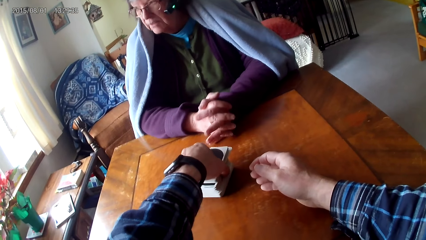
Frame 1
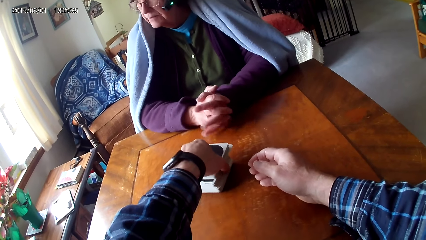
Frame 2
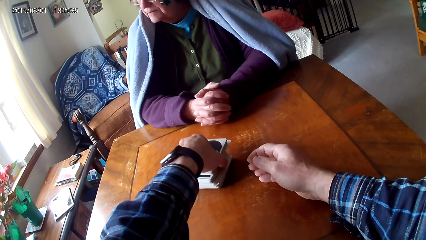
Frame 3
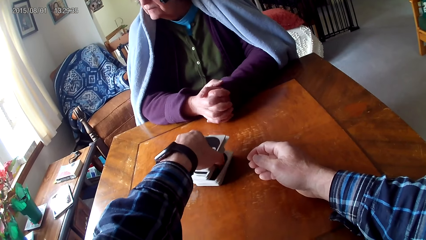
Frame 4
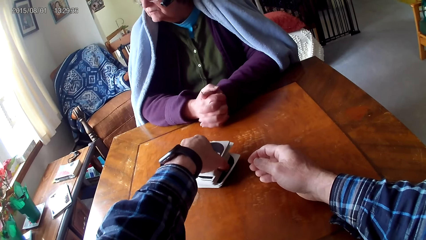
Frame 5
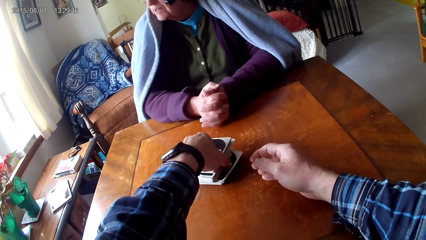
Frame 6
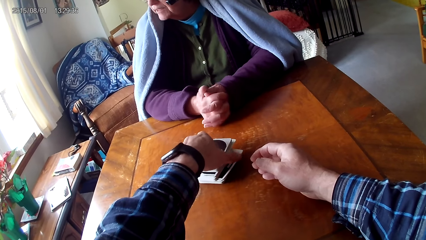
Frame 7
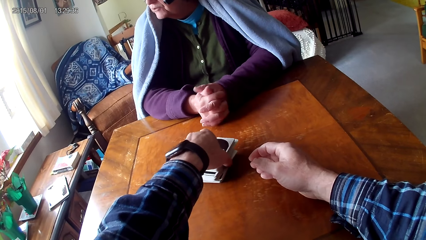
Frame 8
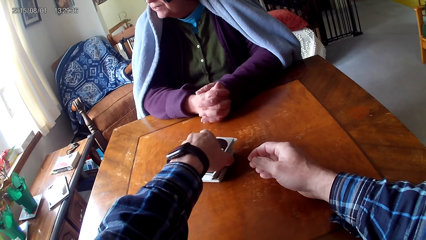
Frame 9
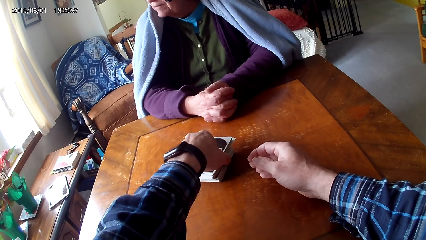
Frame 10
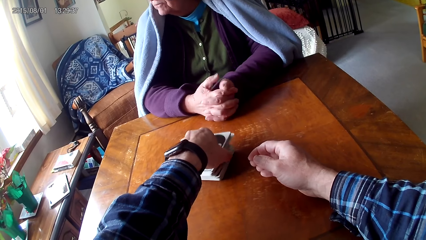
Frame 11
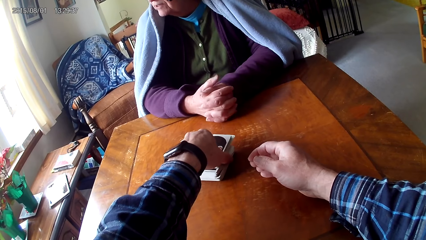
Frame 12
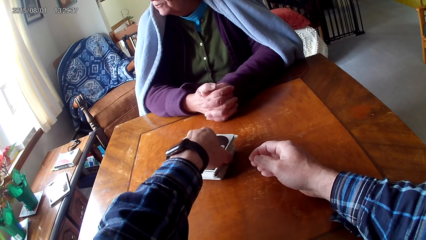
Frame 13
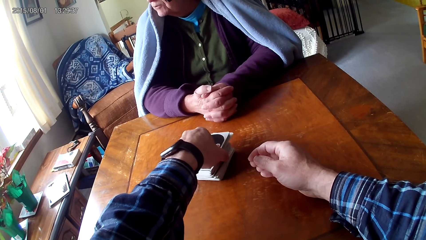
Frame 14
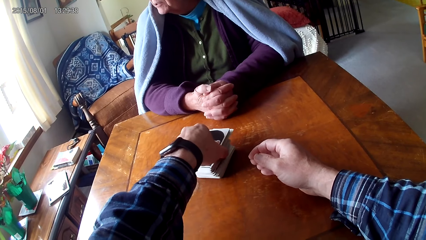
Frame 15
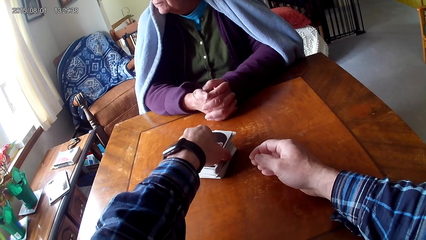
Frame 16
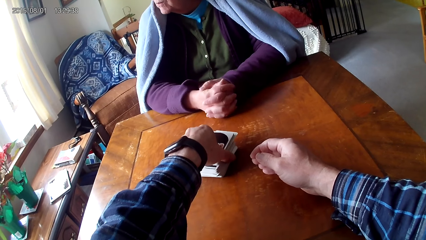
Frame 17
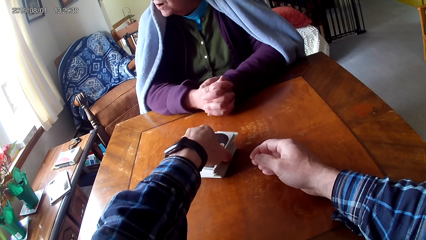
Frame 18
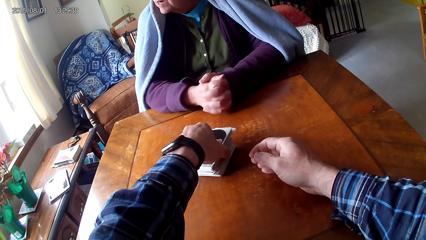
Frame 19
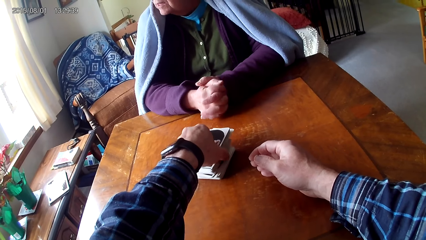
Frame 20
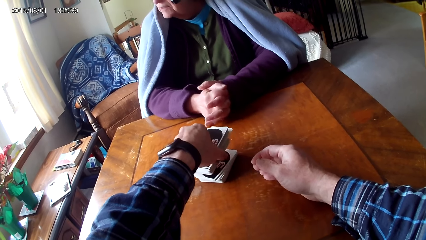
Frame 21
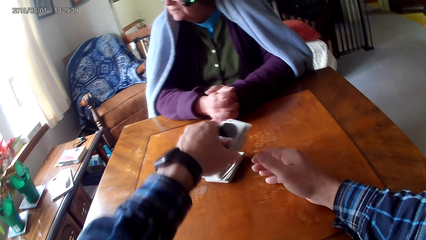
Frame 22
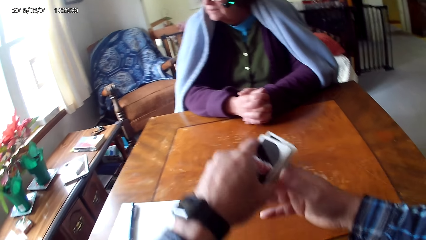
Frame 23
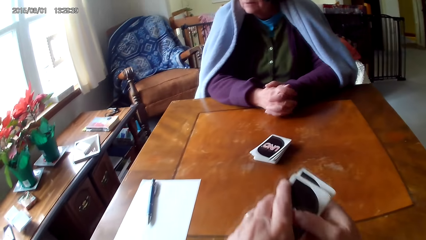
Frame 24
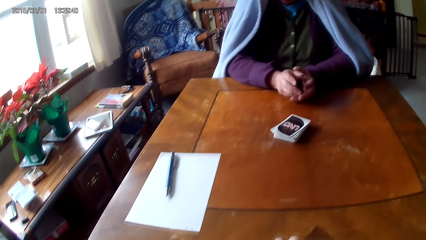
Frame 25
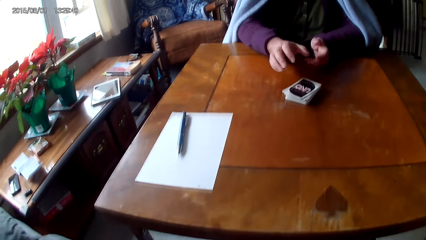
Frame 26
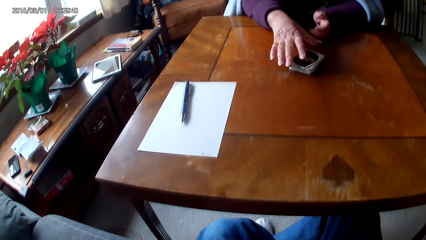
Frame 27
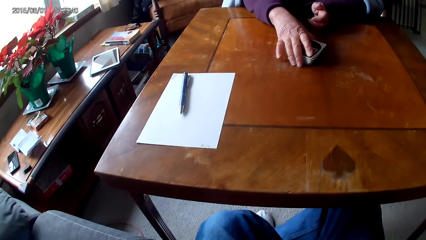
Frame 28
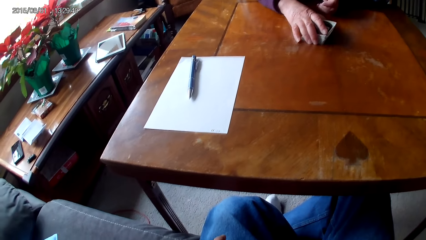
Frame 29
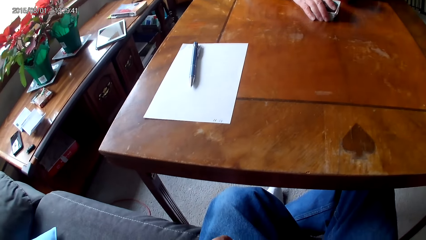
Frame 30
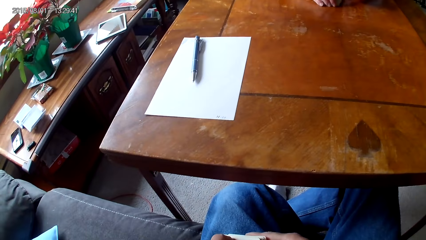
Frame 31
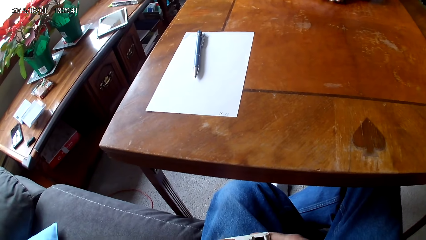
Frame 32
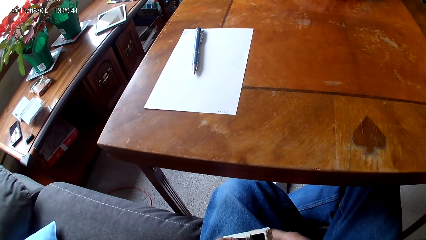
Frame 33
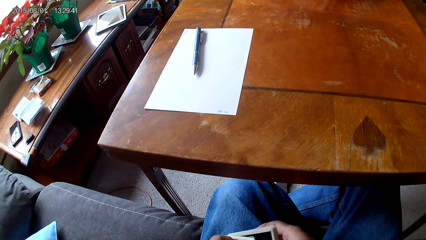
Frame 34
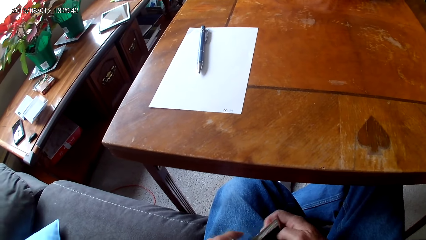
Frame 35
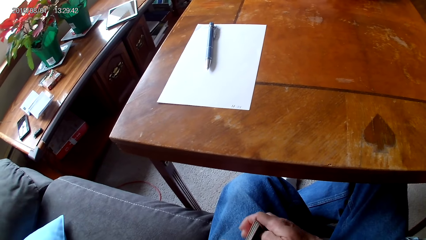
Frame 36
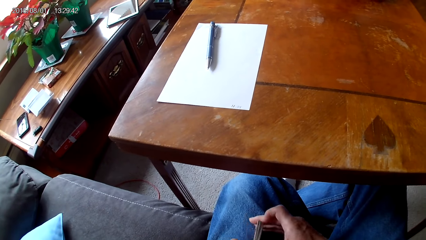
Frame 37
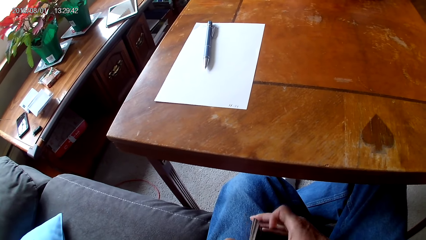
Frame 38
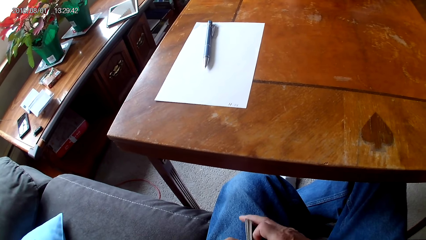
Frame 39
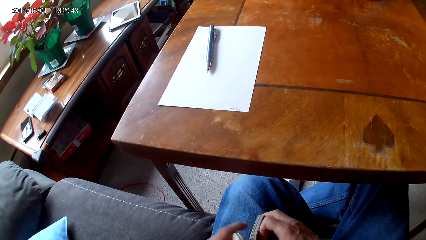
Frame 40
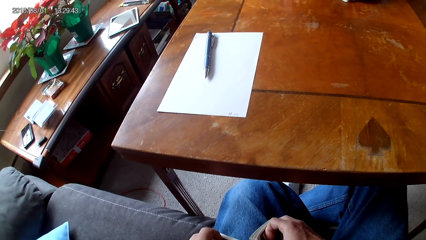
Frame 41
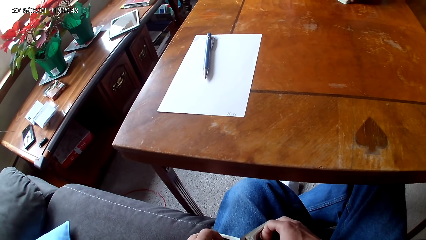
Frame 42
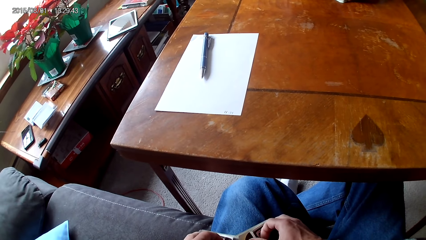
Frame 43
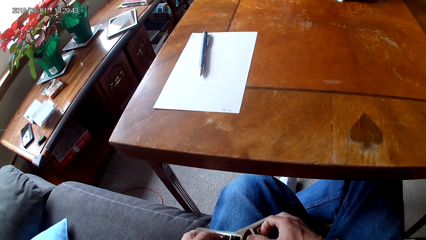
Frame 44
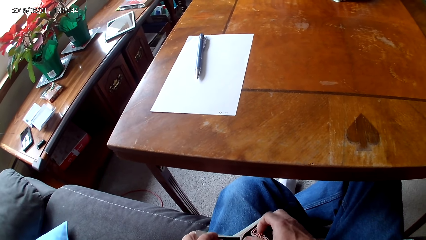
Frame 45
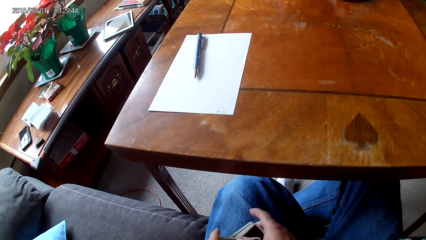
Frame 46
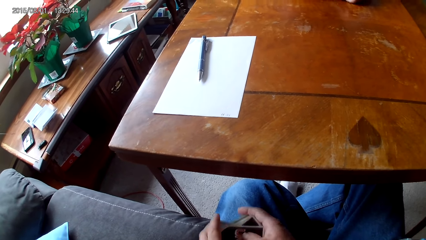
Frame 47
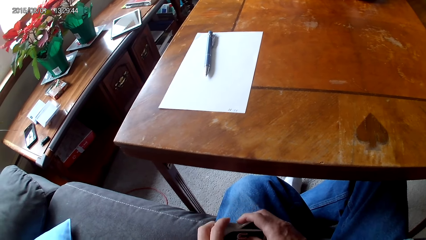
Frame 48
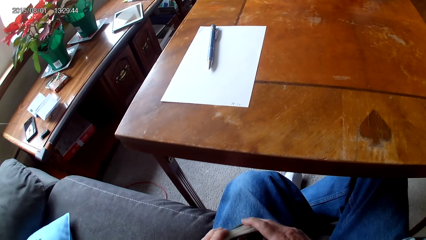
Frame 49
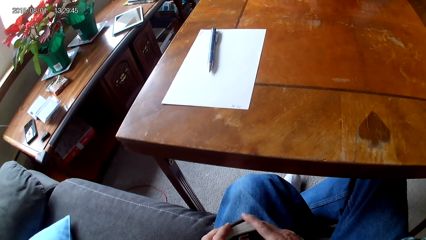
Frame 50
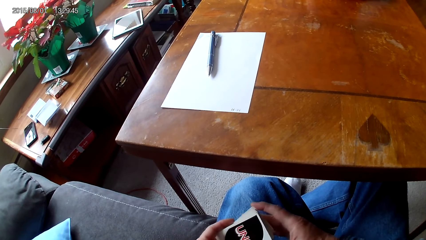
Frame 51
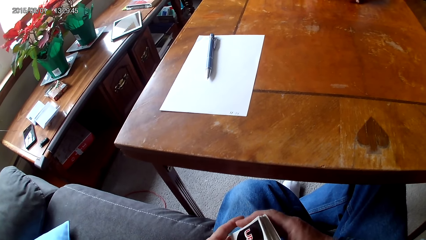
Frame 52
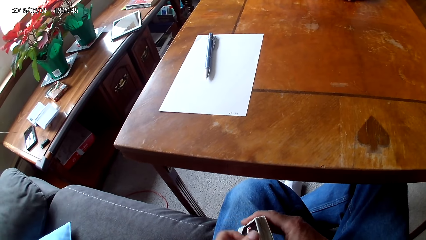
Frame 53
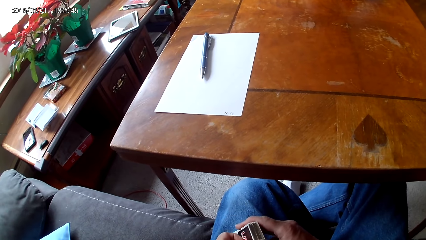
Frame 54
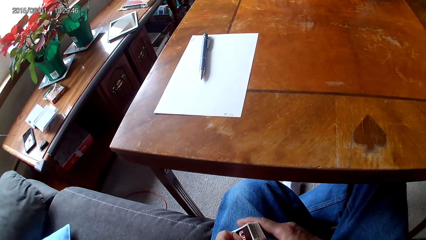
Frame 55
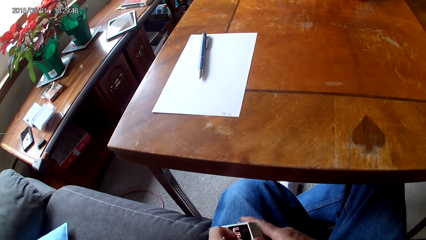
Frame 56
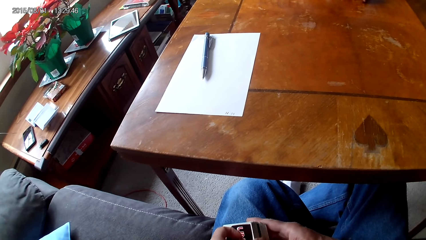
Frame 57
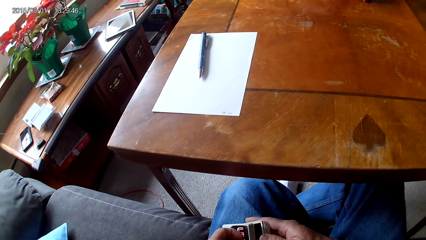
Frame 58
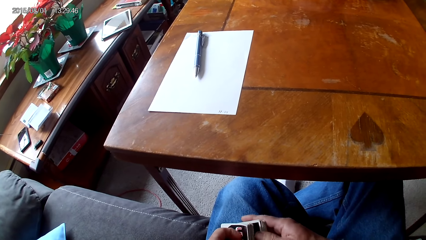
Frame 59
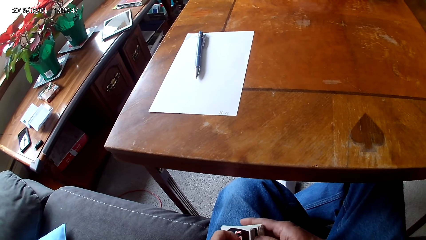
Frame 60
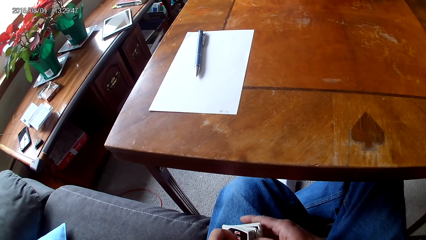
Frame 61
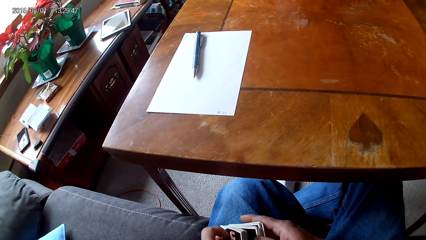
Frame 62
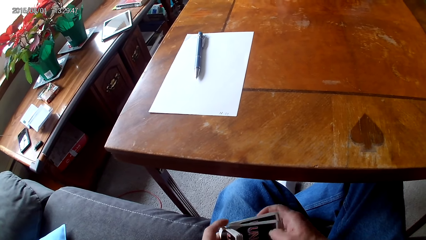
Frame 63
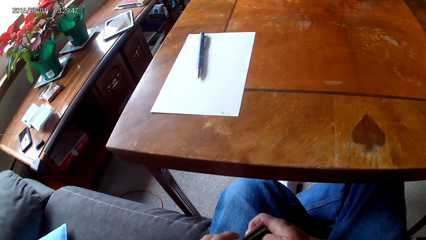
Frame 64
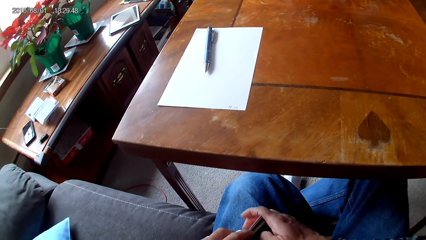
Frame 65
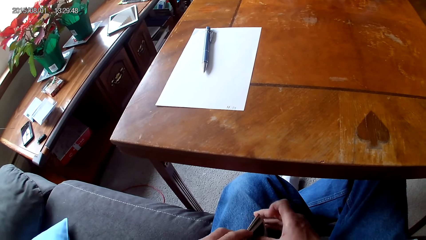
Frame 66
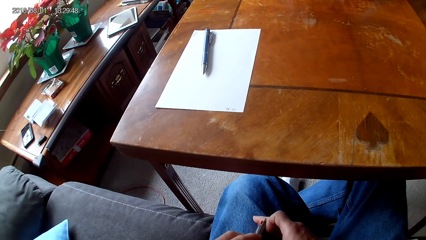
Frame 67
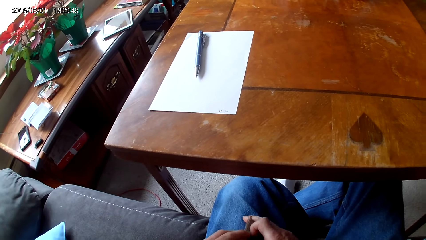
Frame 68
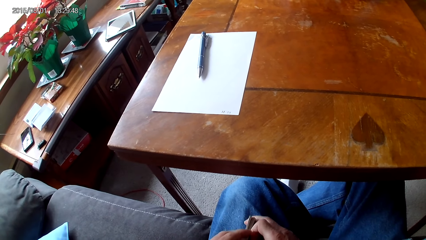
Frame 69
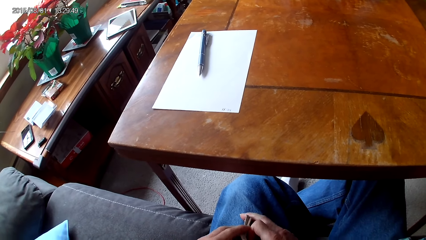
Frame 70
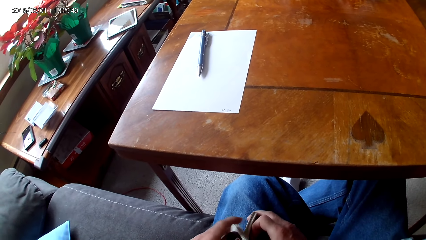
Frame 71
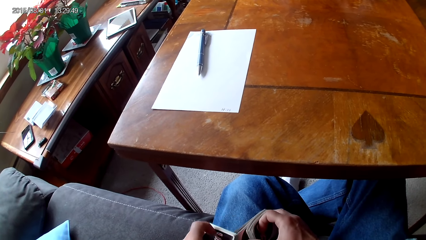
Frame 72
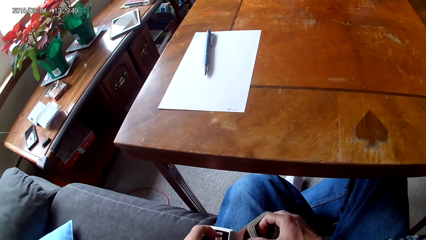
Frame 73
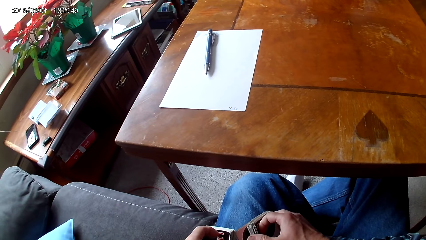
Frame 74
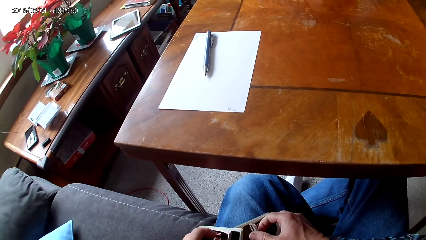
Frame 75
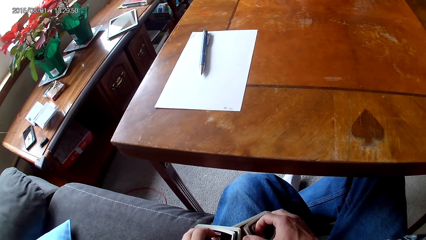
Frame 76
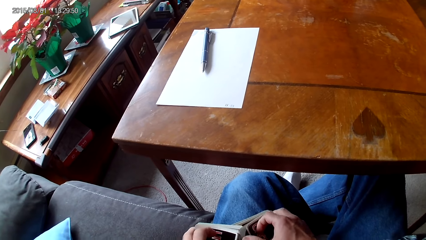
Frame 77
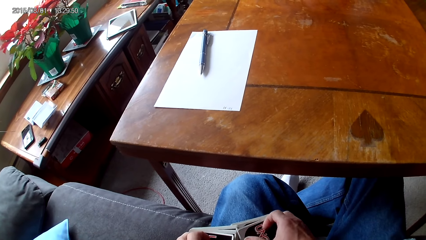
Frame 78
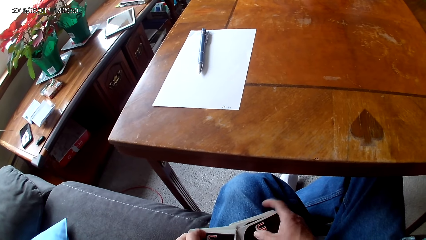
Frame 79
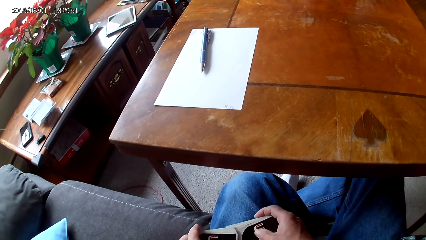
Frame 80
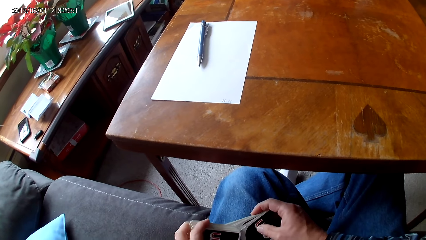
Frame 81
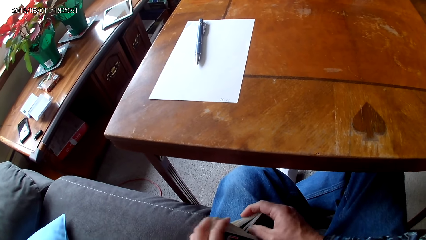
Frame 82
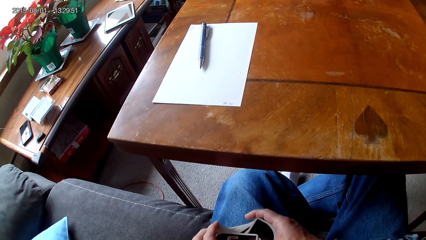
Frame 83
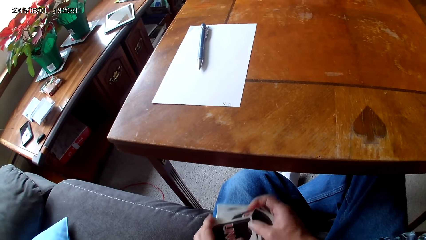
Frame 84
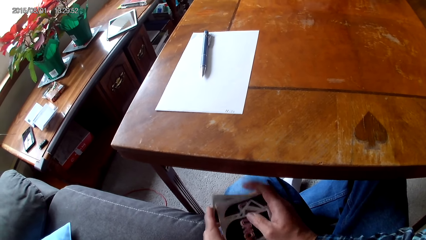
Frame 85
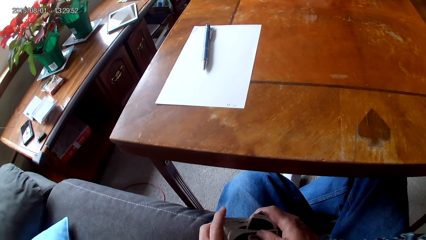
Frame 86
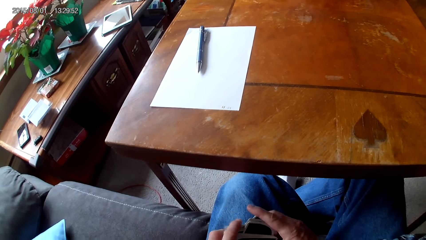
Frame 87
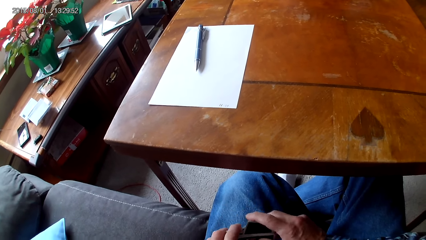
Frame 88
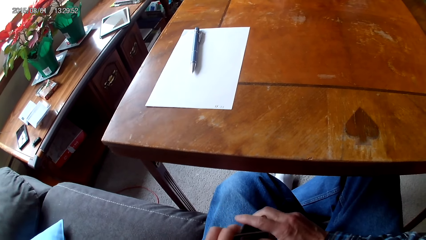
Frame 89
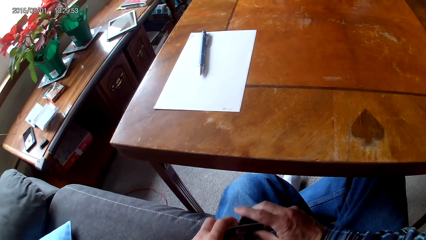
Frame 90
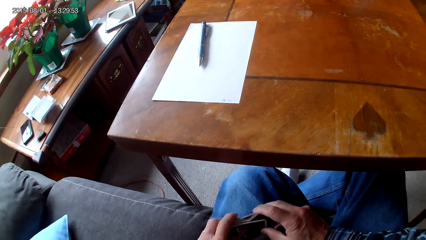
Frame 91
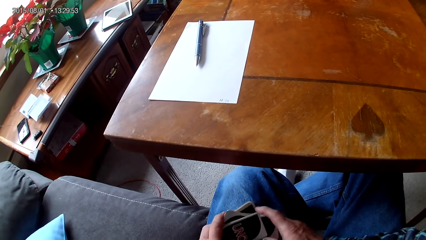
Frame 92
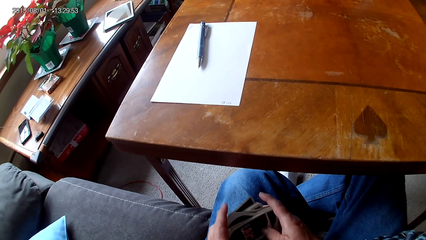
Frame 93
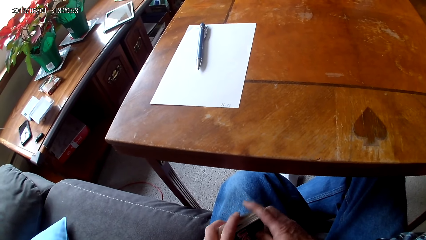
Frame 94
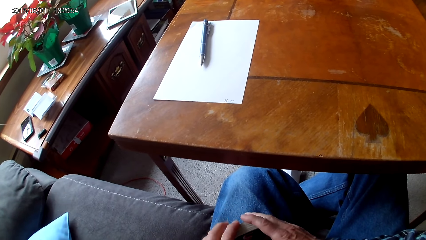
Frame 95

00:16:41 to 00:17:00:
The camera wearer picks up cards. He moves the cards with a hand. He picks cards with a hand. He holds the cards with hands. A woman moves cards on a table. The camera wearer separates the cards with hands. He reshuffles the cards. He sorts the cards on his lap with hands. He holds the cards on his lap. He separates the cards with hands. He sorts the cards on his lap with hands. He holds the cards on his lap.
